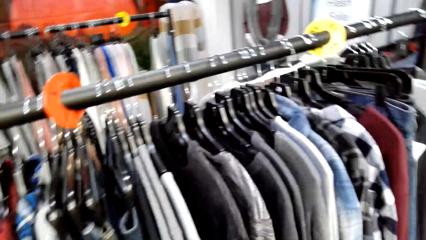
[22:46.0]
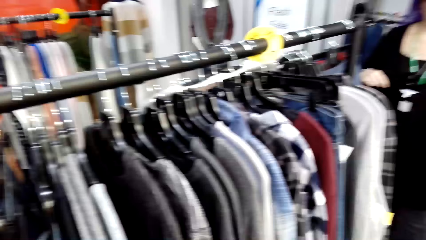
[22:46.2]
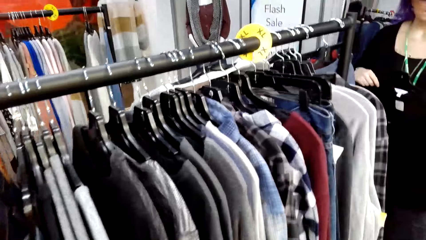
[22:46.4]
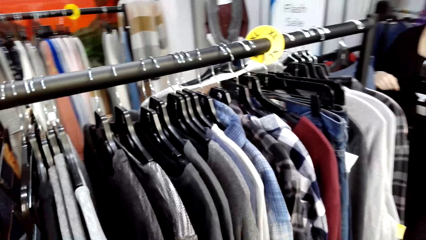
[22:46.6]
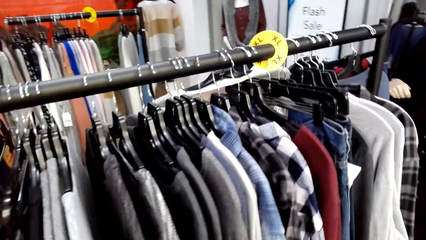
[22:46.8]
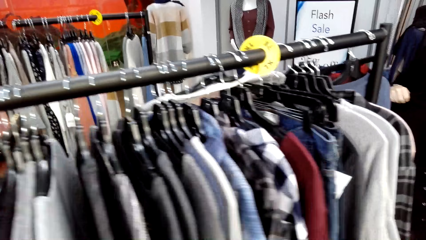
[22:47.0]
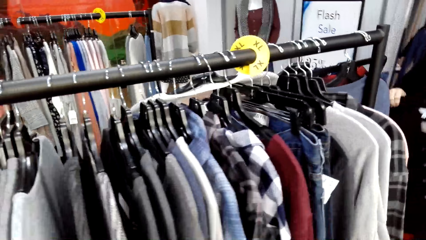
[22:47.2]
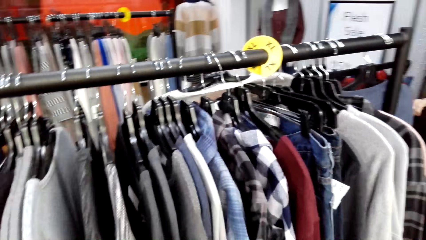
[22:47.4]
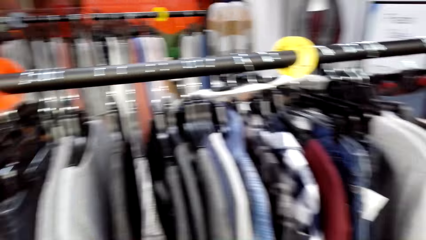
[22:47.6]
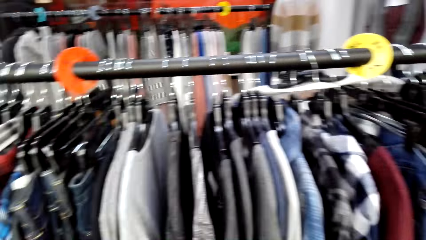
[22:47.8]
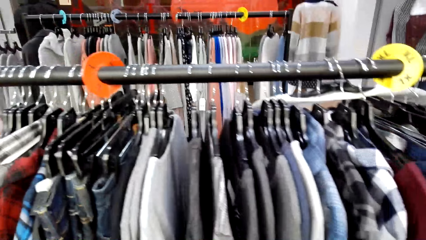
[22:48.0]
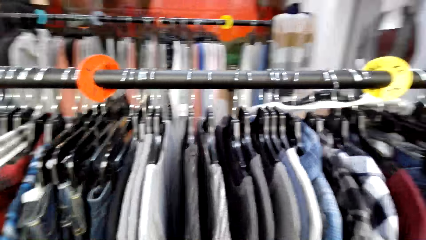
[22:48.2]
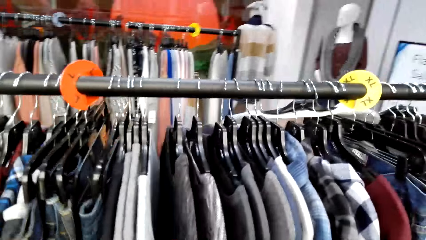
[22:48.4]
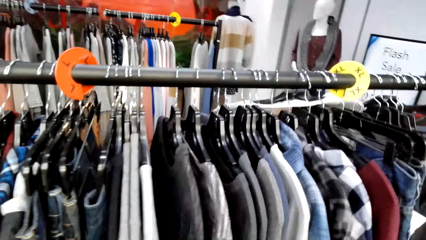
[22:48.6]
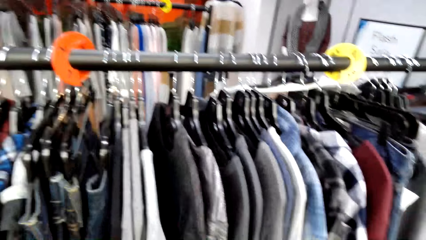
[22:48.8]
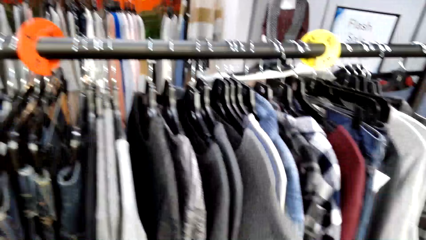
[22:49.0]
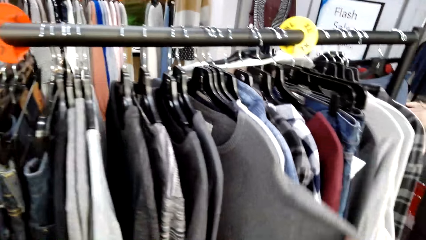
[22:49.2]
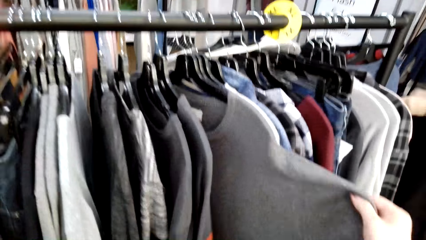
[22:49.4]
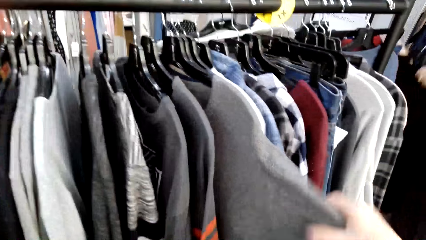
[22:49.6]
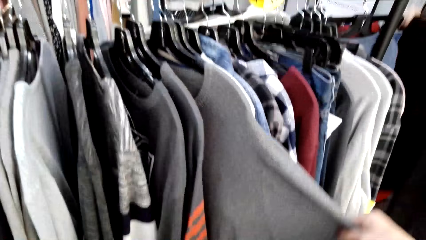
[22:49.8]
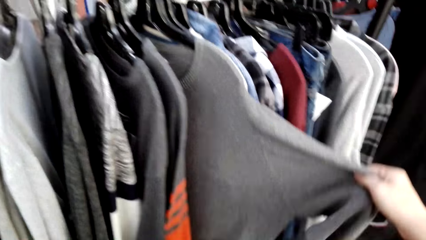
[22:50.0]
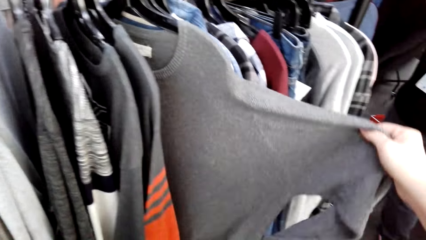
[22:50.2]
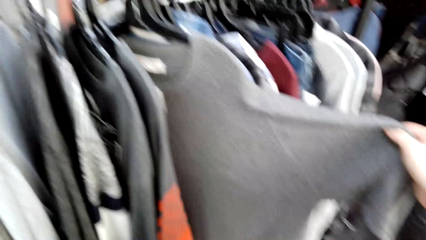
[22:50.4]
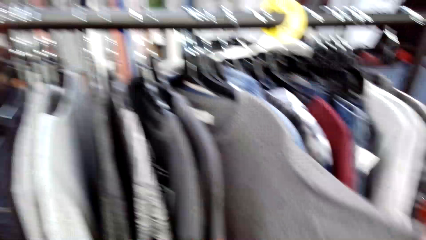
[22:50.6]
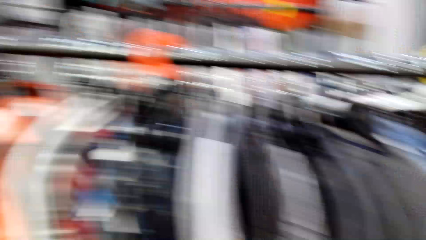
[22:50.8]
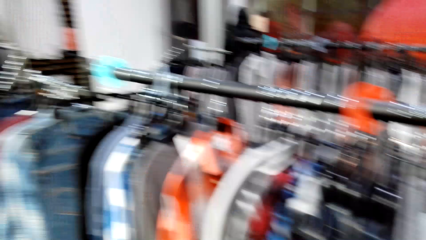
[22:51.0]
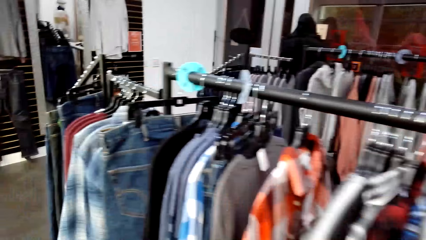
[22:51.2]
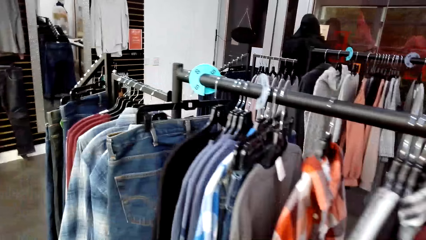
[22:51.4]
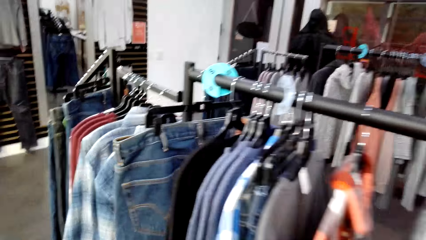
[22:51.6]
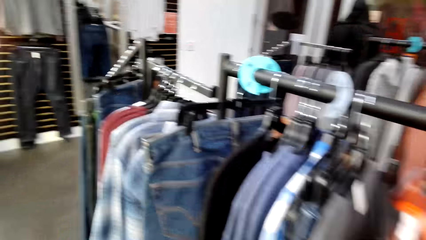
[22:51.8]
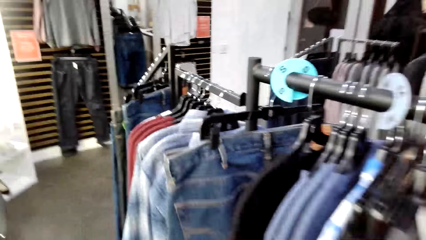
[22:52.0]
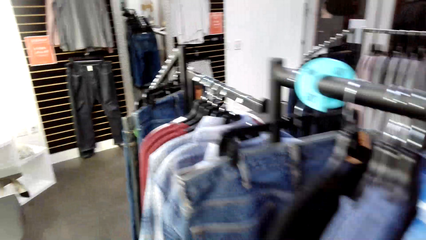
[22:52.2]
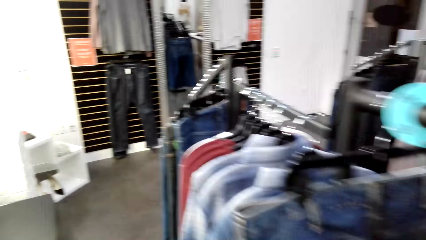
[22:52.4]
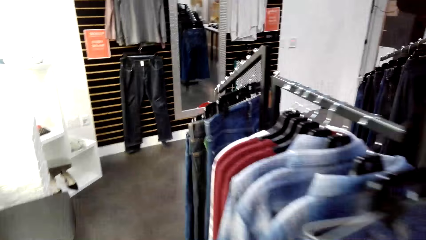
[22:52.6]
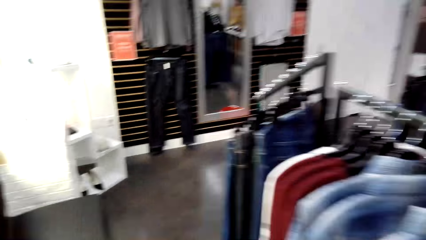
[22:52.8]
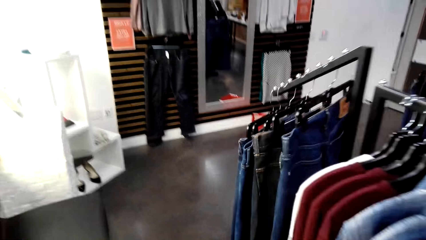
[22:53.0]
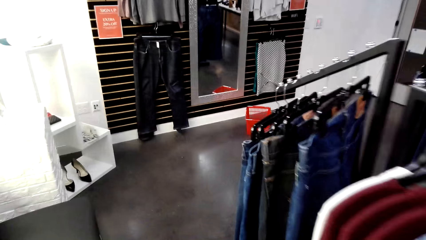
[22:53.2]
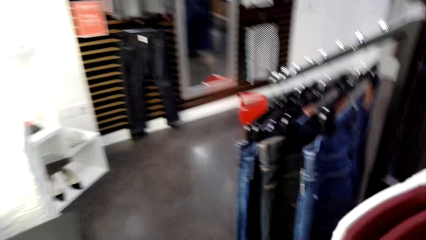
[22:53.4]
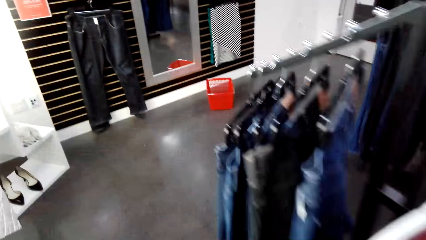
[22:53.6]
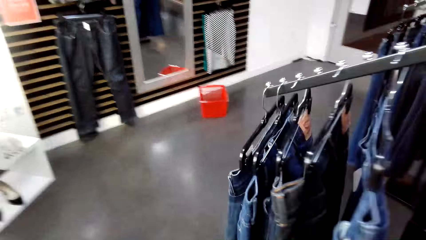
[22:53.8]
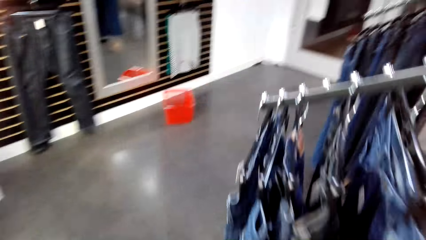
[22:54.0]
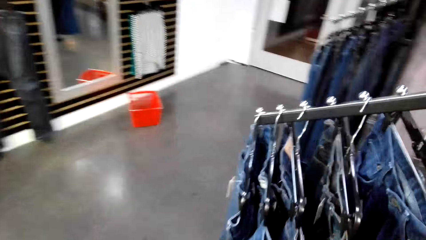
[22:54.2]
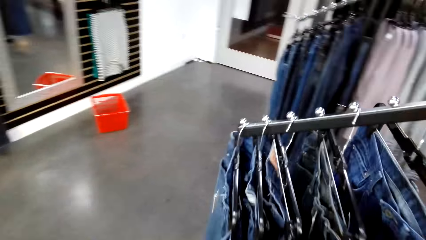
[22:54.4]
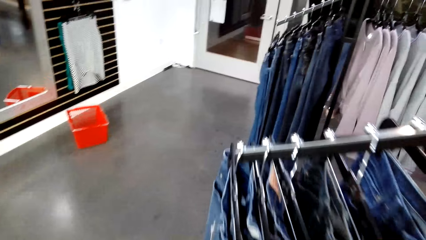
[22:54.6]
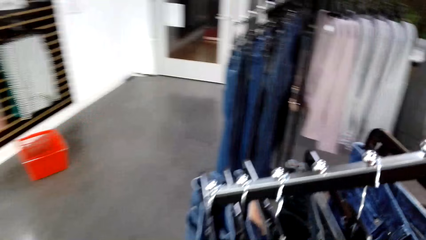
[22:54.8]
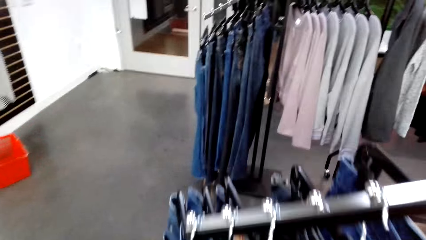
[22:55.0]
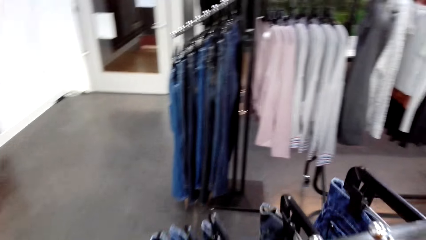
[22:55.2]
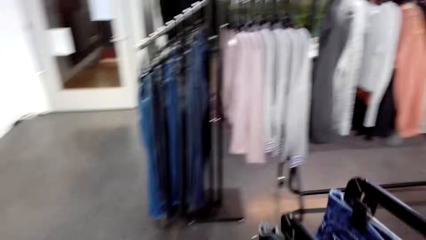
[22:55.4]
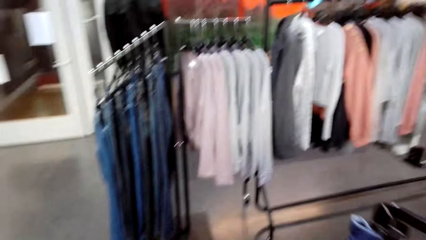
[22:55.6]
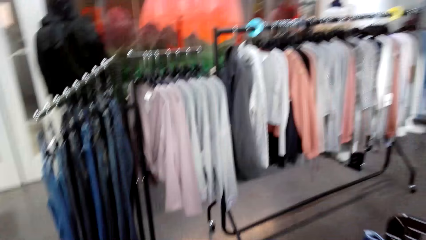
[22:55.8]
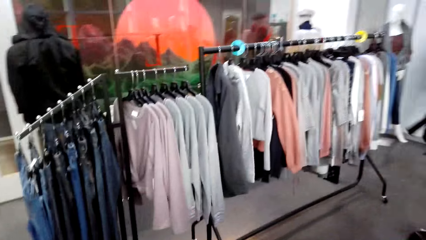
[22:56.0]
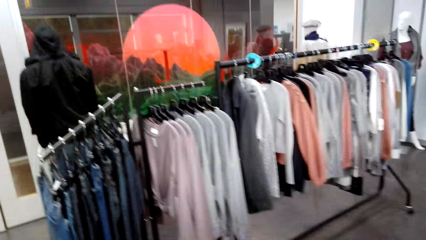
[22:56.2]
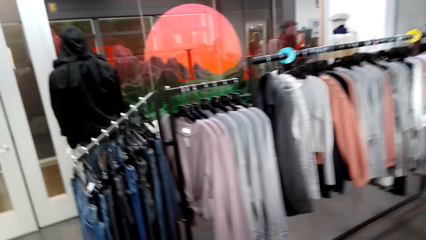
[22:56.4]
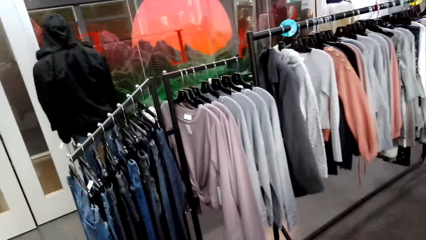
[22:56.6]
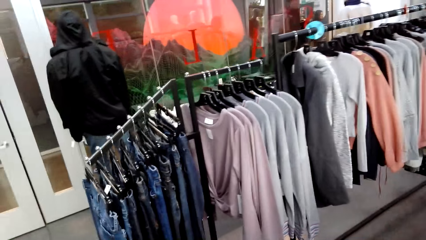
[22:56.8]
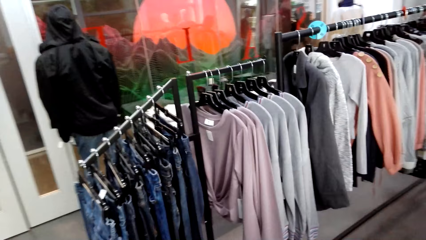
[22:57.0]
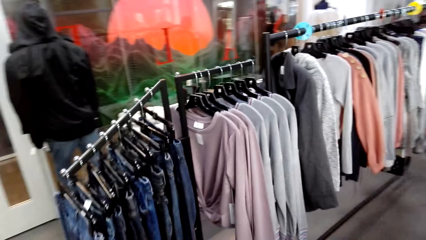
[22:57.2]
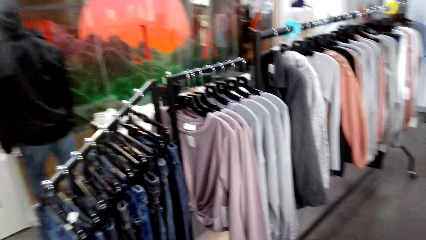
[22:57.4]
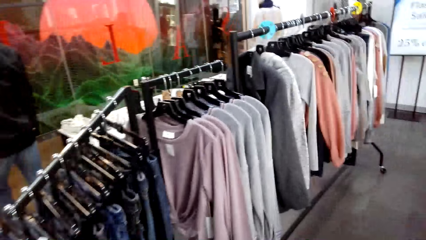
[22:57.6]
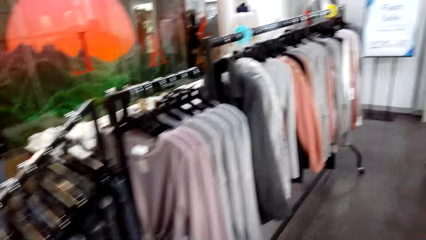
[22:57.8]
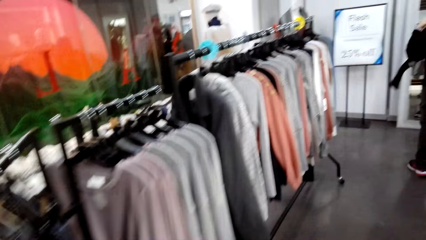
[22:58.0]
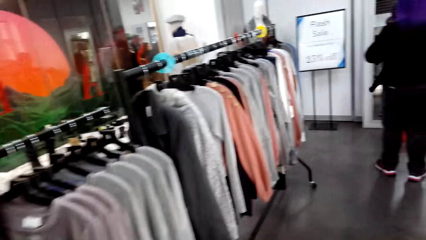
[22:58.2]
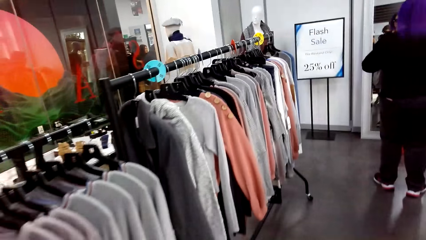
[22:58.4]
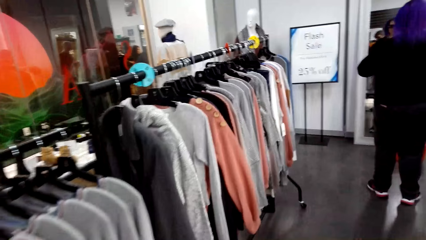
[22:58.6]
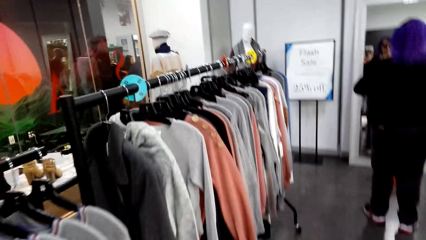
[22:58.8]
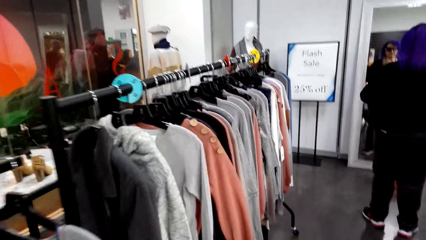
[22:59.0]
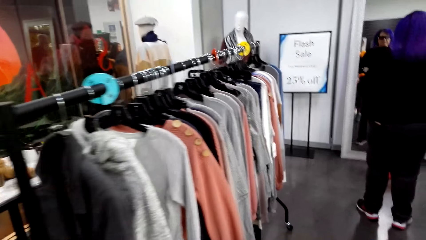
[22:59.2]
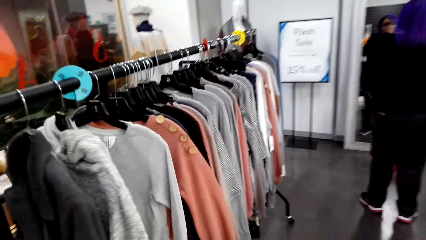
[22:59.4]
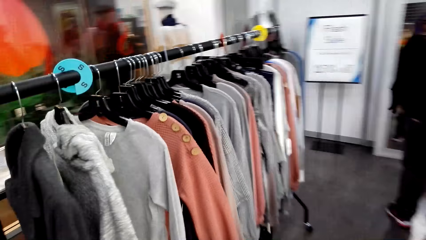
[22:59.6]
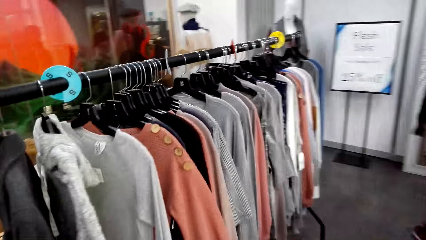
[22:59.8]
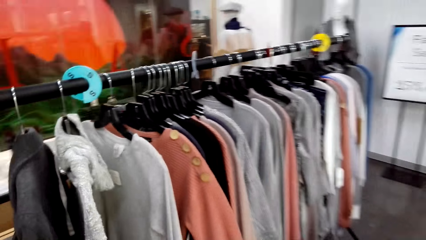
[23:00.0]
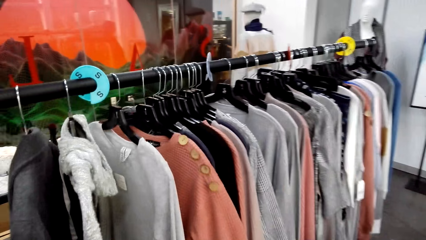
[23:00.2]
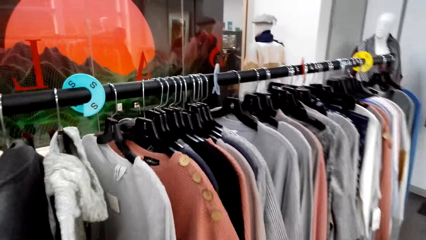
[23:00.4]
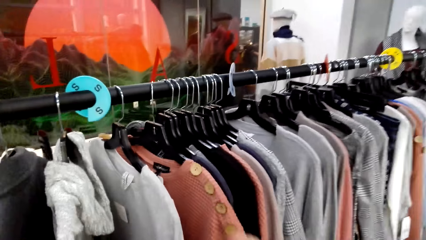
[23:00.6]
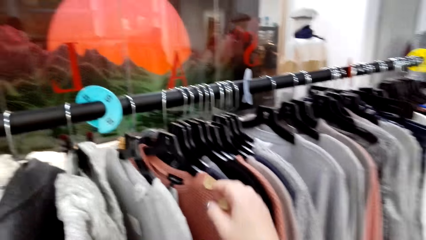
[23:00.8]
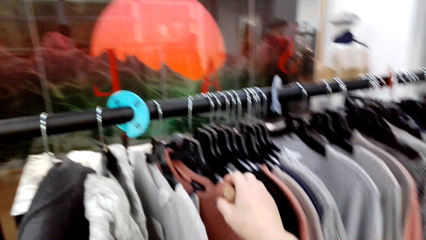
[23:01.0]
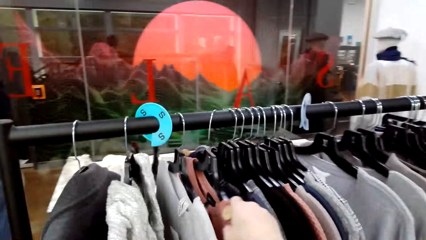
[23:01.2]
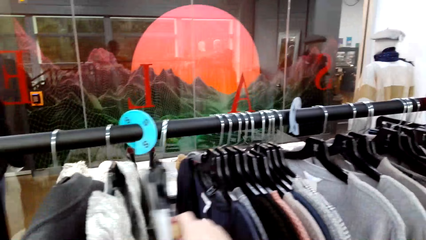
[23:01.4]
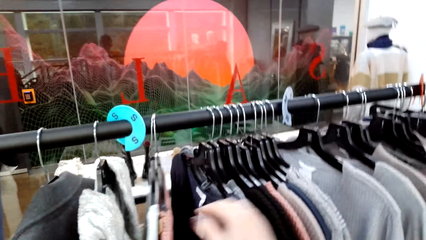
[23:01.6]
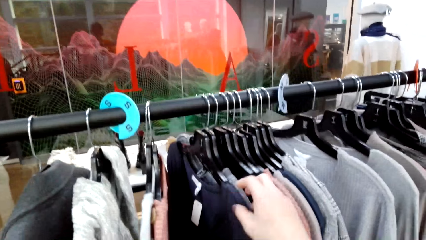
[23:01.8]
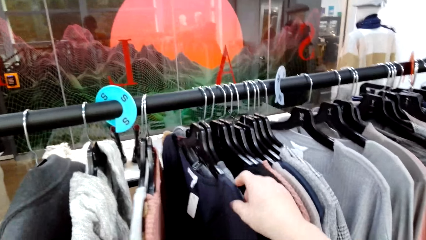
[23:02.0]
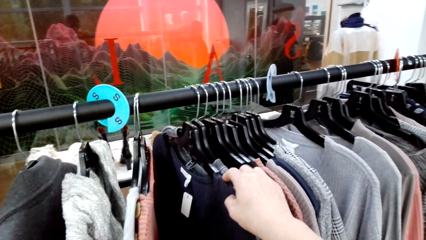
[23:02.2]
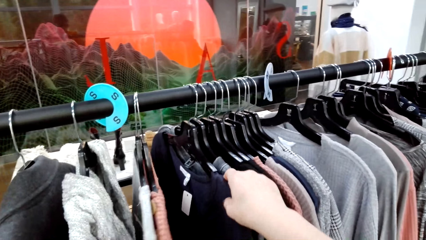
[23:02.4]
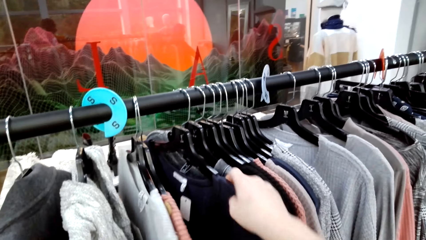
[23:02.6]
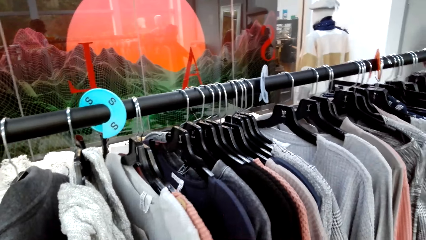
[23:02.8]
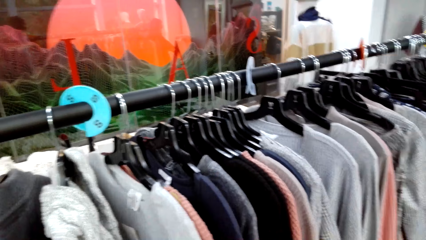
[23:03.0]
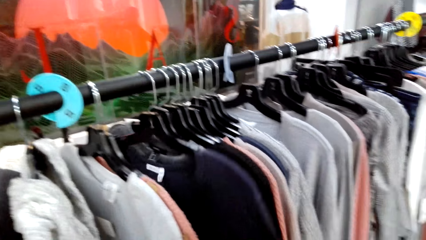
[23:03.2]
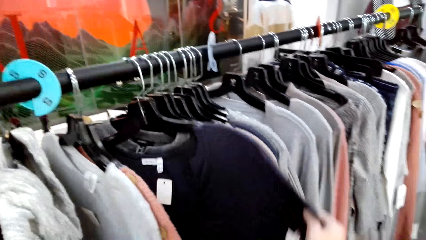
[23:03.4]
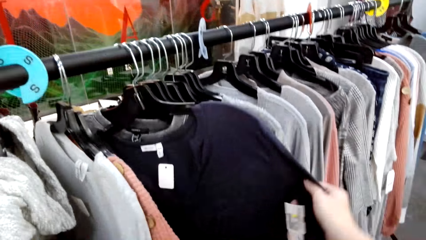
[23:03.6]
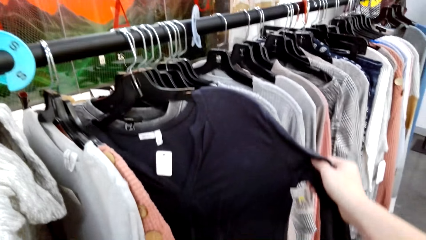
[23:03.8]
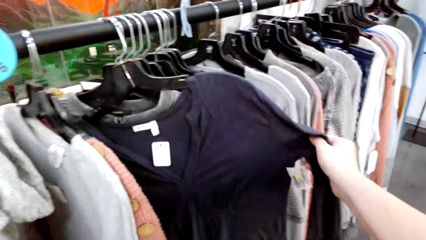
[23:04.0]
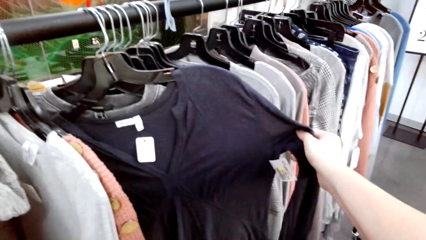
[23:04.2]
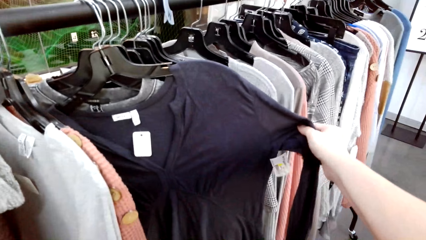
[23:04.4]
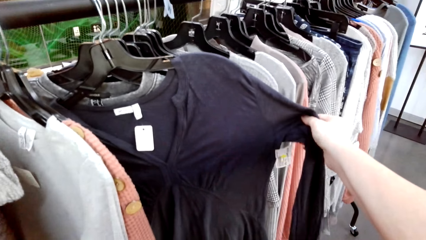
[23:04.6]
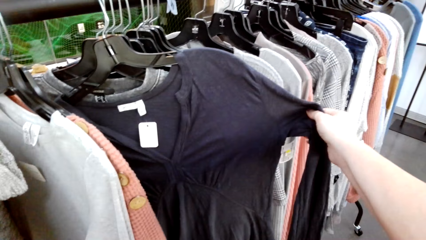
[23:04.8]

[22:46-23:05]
The lady turns left. The camera wearer touches the cloth. They select the tops on the hangers. They walk around the room. The lady looks at the mirror. The camera wearer looks at the clothes. They select the tops on the hangers.
